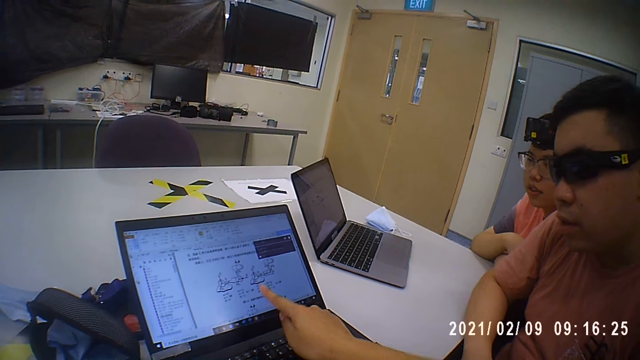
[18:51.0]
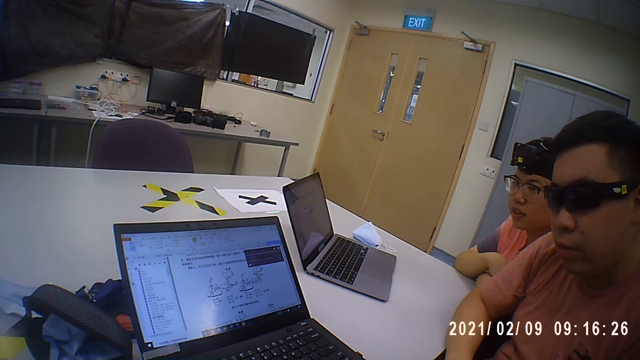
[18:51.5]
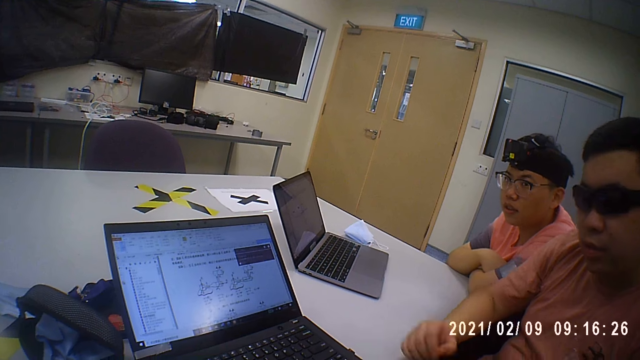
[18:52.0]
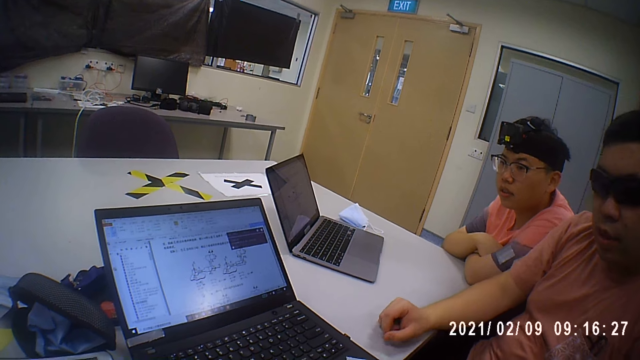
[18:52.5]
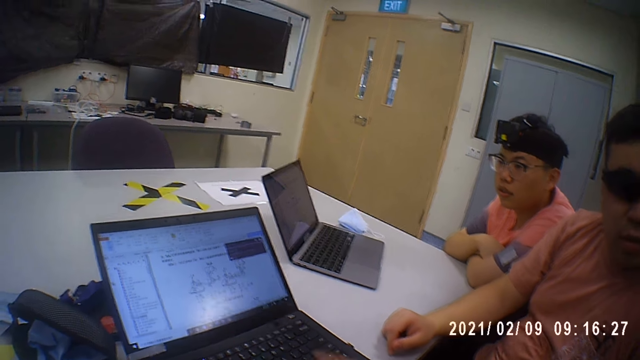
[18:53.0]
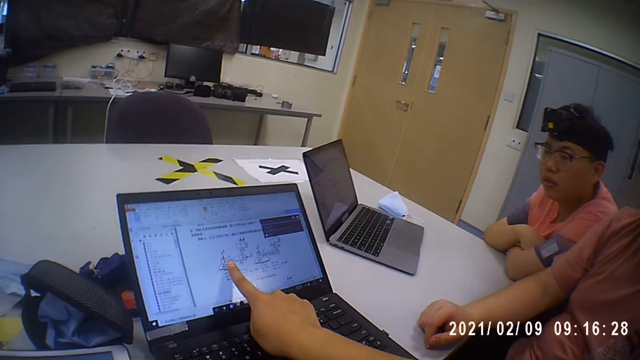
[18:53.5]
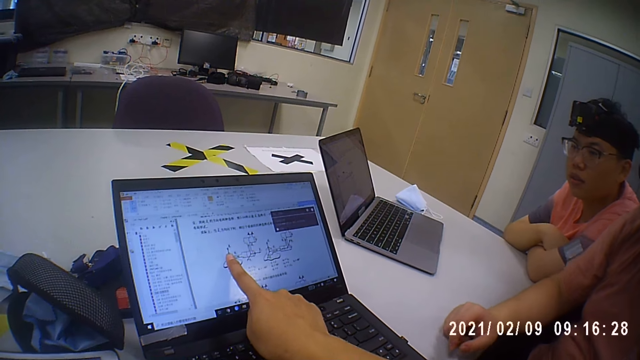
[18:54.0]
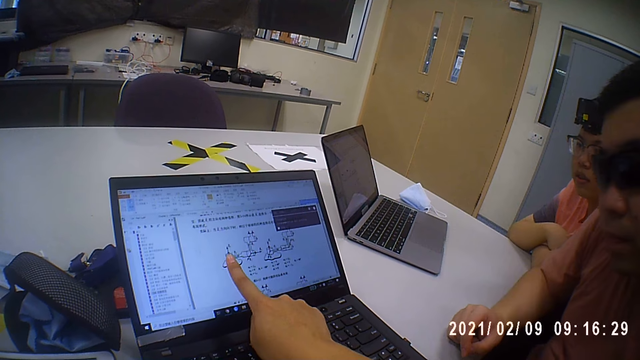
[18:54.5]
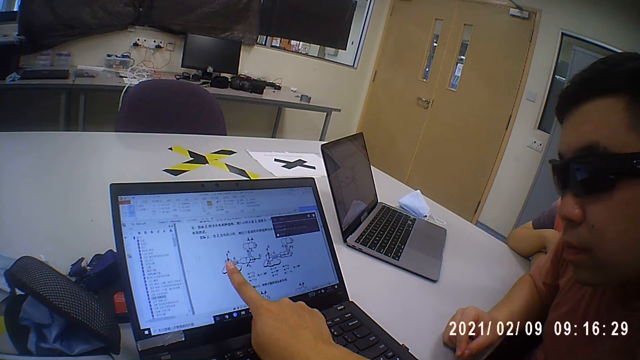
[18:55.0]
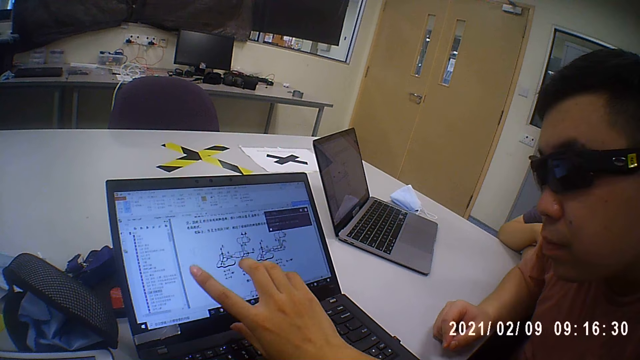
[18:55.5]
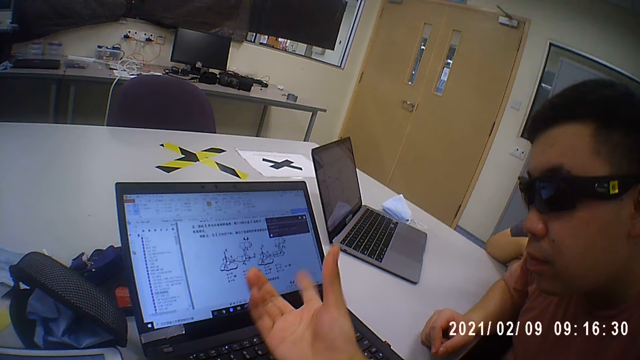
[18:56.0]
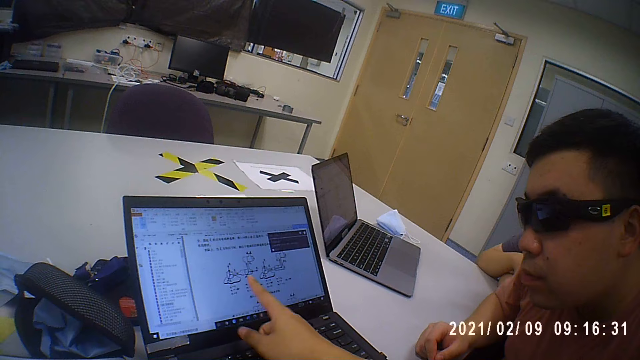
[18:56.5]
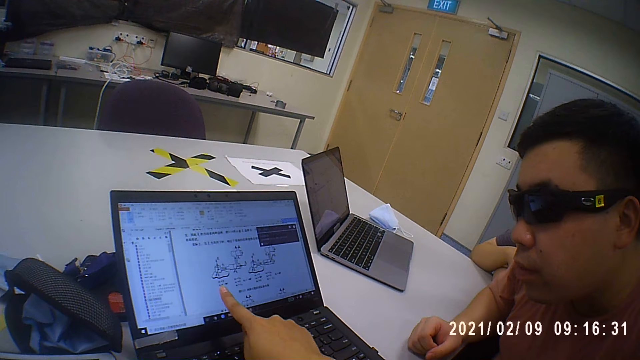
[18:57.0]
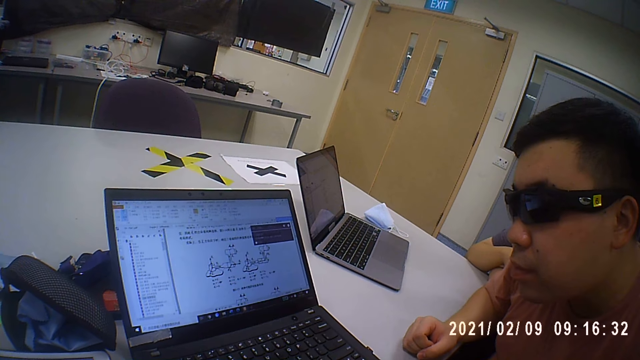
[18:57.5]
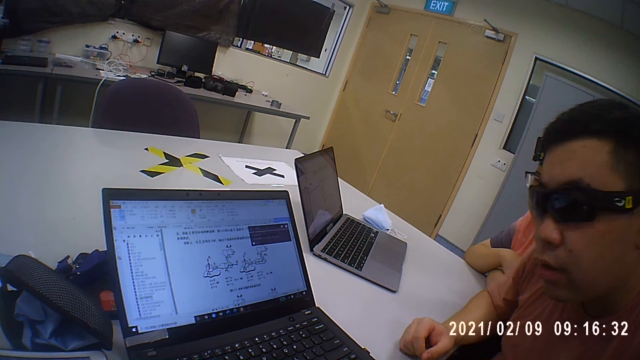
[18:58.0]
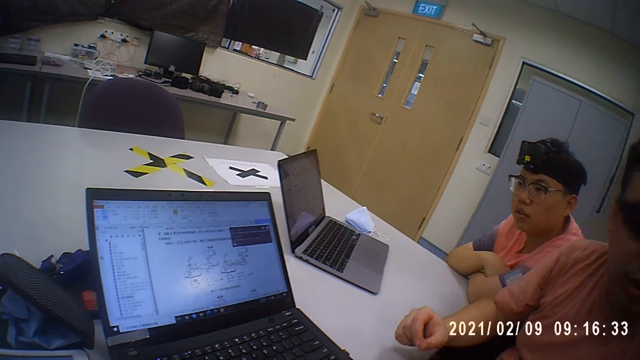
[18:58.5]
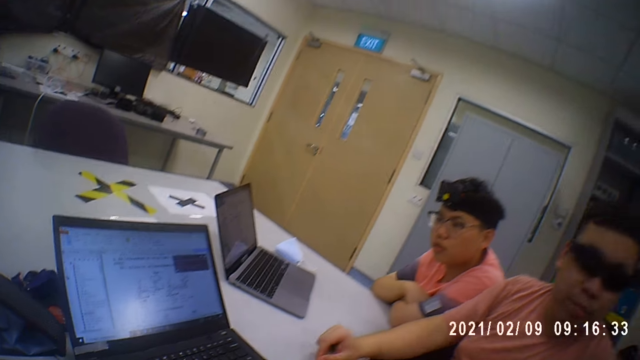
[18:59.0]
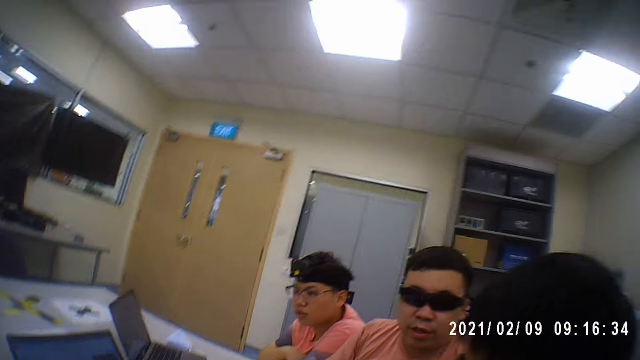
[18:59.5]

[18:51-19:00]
A man converses with another man. The other man gestures and explains to the camera wearer and the first man.

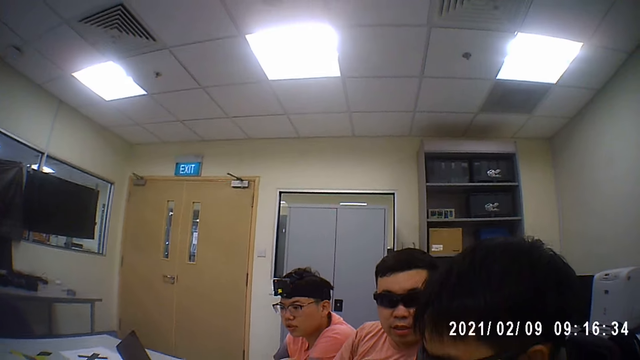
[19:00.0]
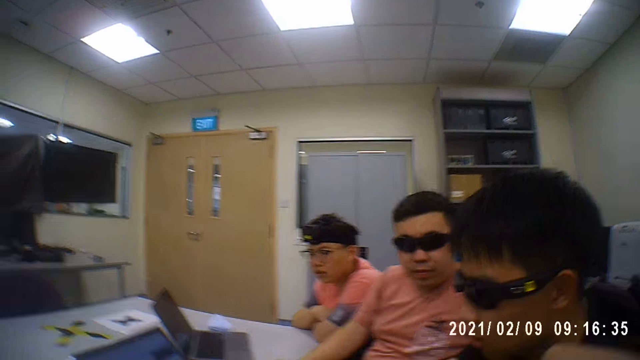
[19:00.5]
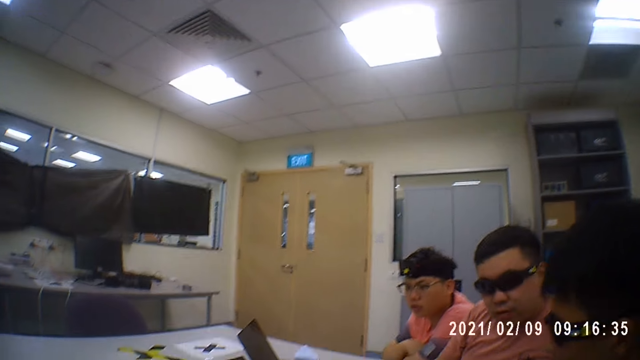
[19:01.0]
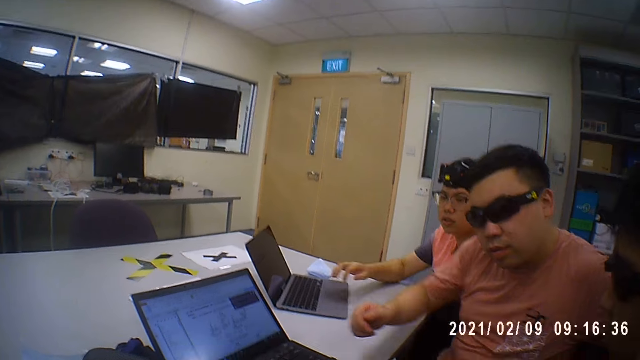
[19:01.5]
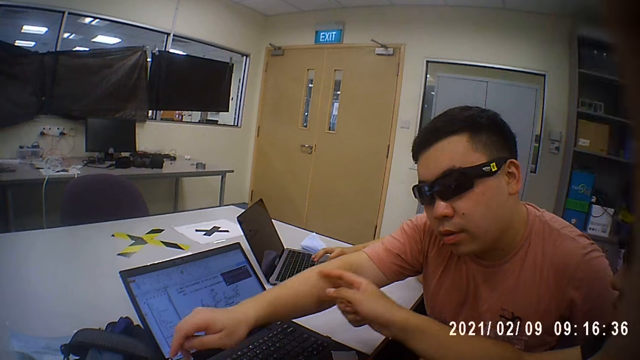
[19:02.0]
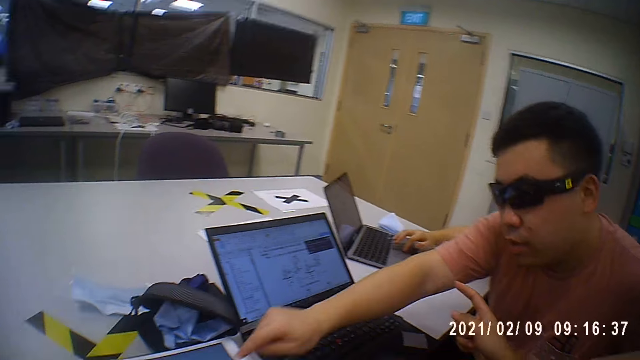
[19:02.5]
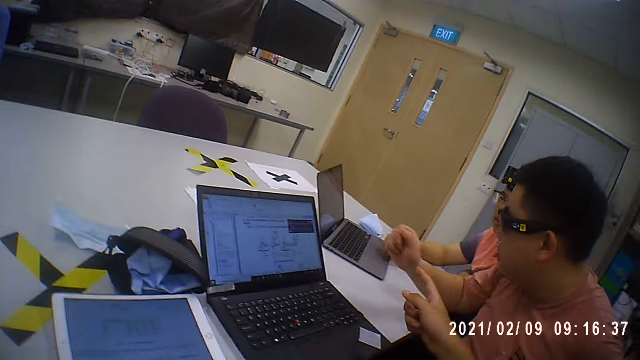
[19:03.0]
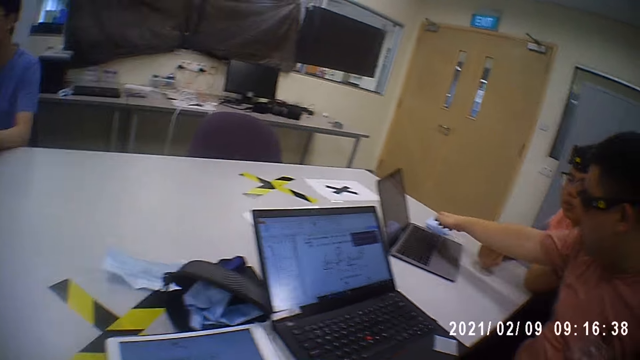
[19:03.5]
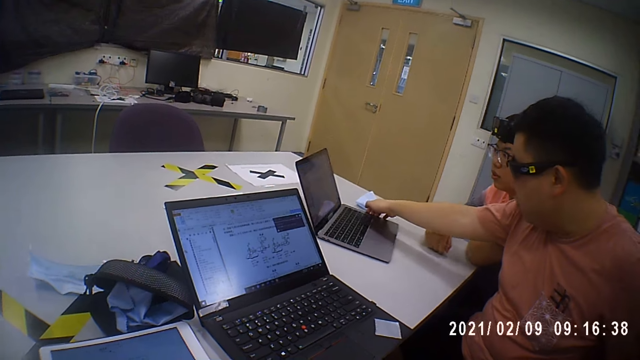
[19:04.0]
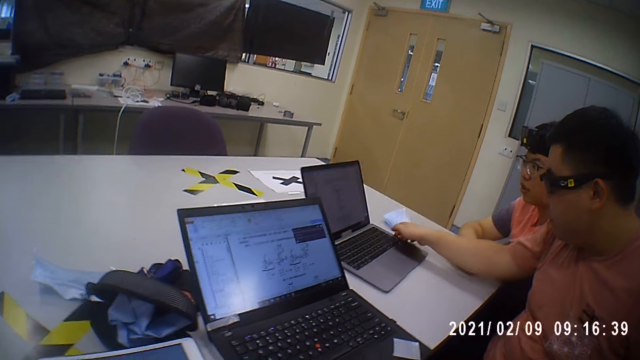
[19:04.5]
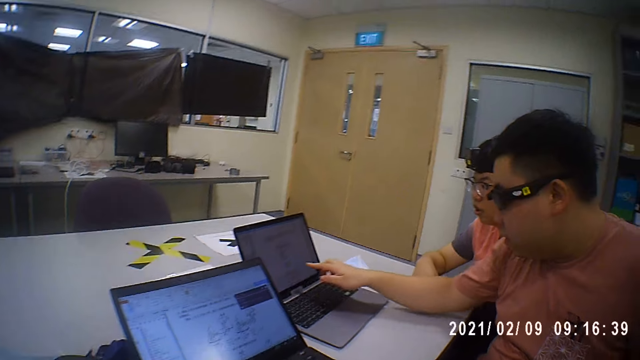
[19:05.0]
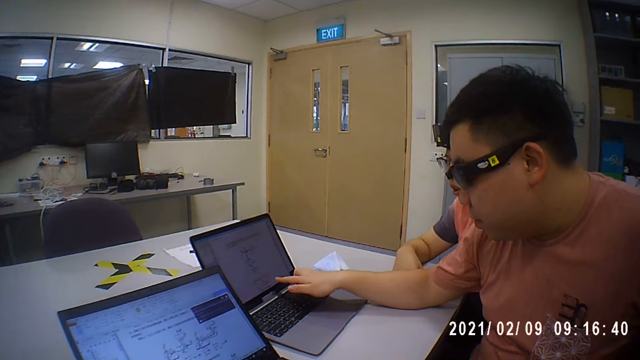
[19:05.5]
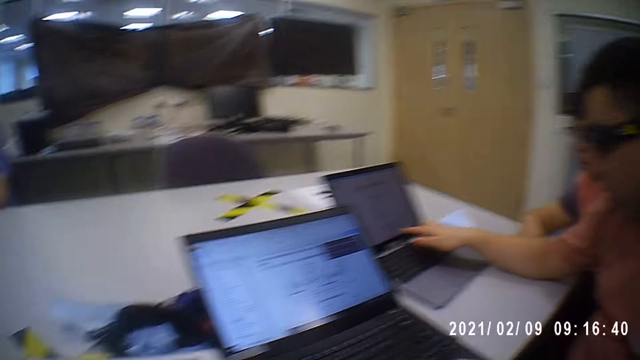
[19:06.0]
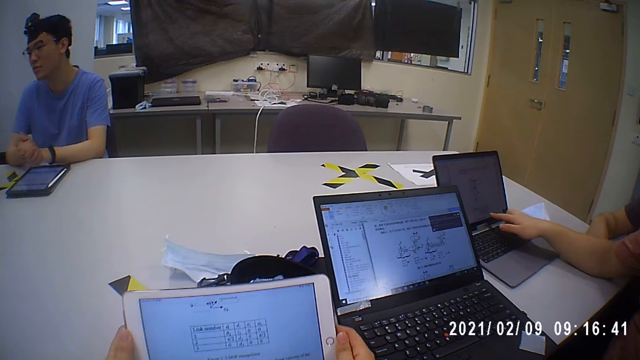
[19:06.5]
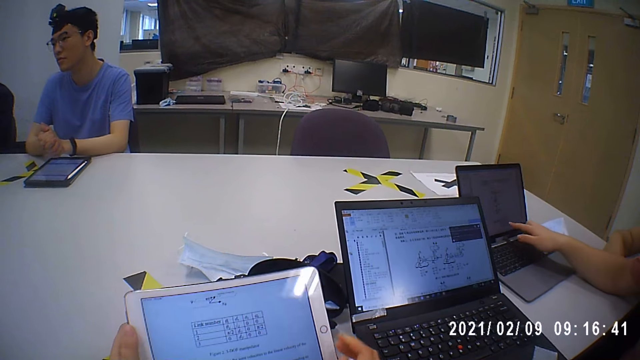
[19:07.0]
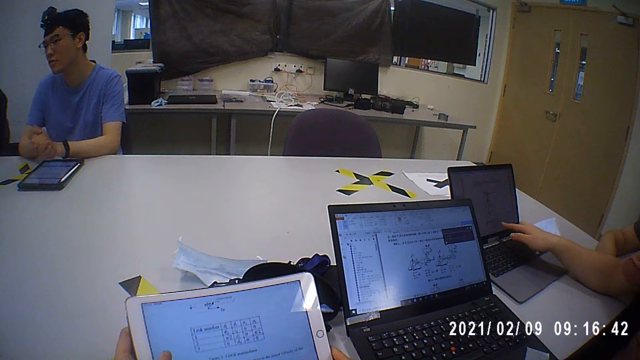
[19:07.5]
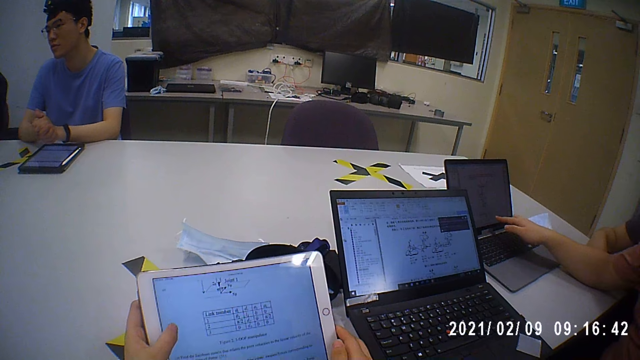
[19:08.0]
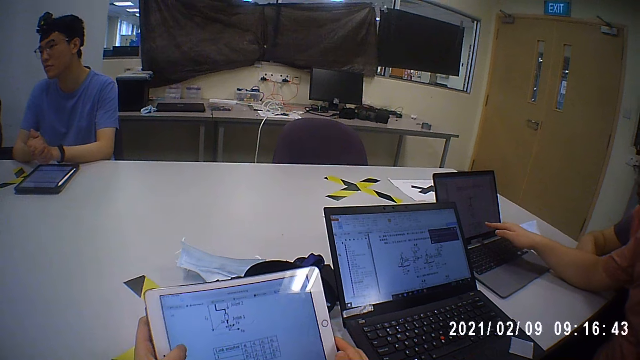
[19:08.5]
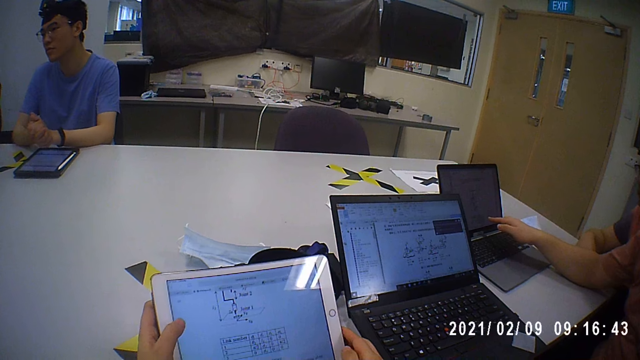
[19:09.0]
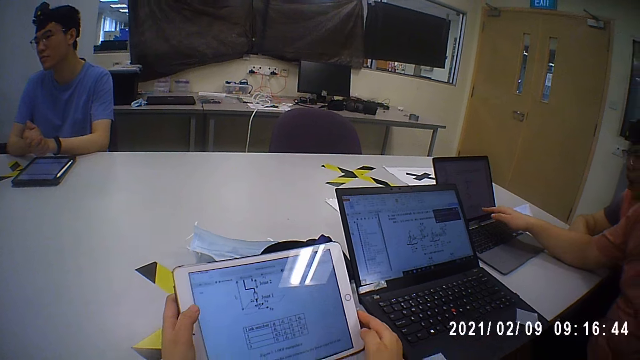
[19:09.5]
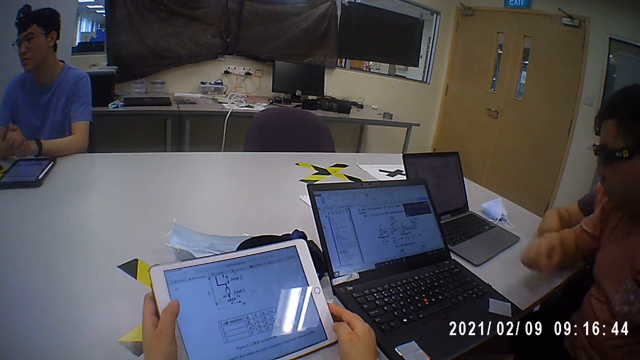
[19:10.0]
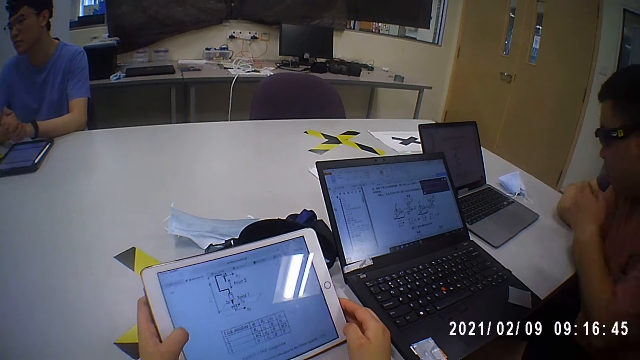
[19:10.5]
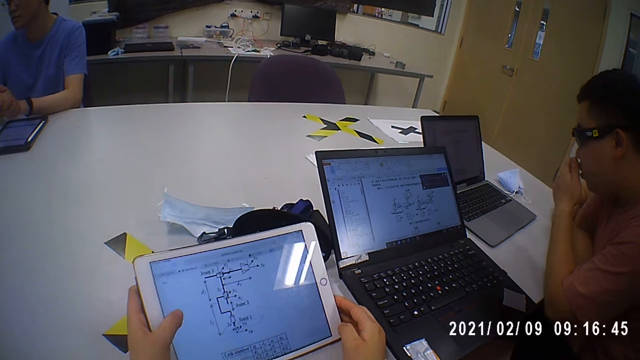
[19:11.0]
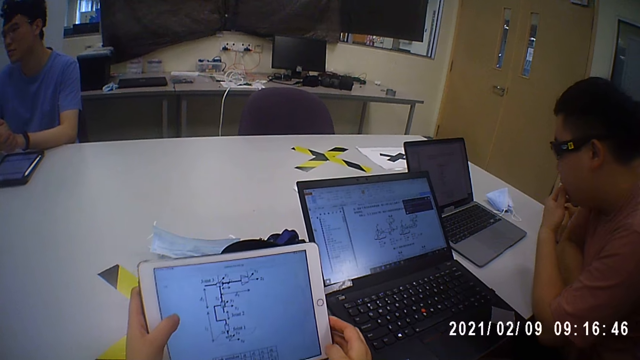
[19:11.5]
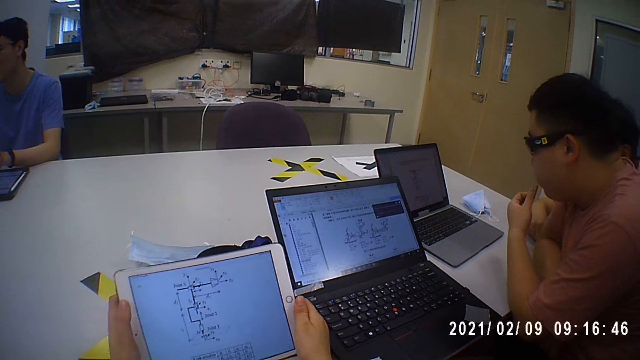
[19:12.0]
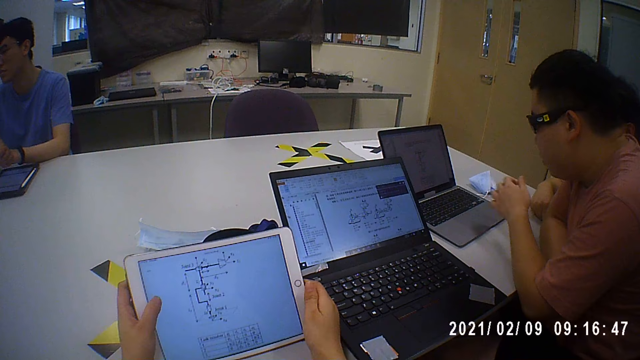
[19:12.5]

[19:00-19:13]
The camera wearer adjusts the camera on her head. A man moves the laptop on the table with his right hand. The camera wearer operates the tablet in her hands.
